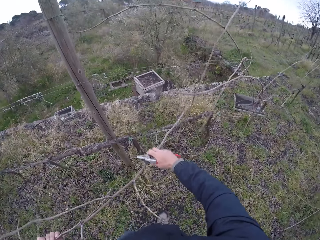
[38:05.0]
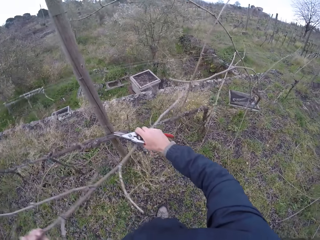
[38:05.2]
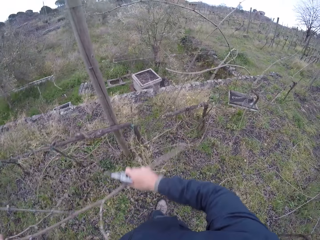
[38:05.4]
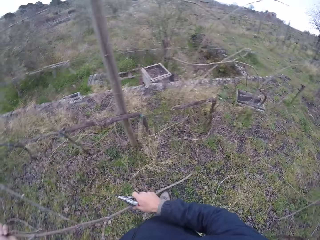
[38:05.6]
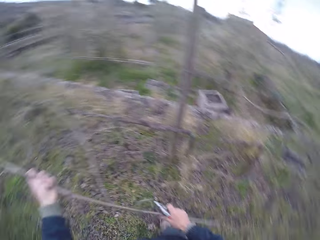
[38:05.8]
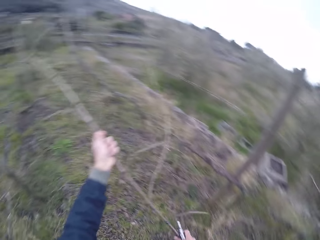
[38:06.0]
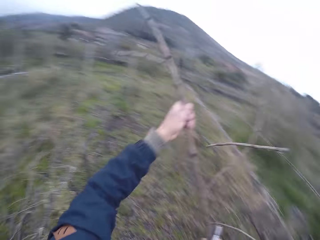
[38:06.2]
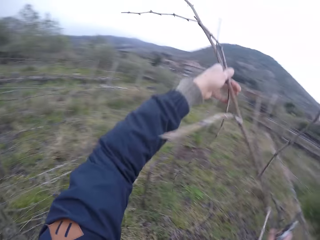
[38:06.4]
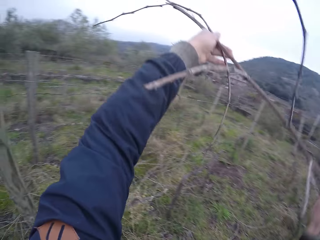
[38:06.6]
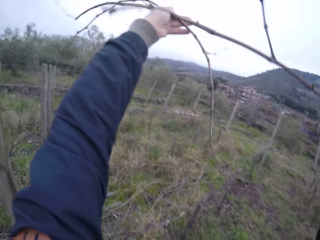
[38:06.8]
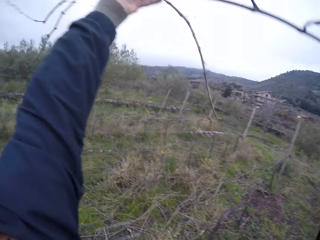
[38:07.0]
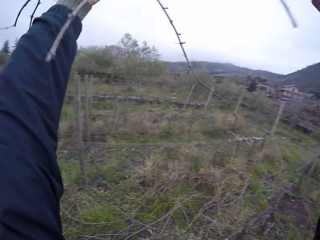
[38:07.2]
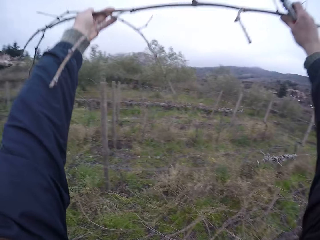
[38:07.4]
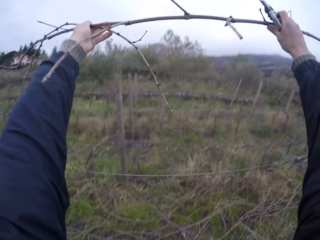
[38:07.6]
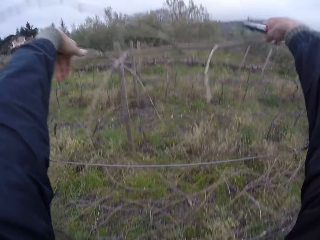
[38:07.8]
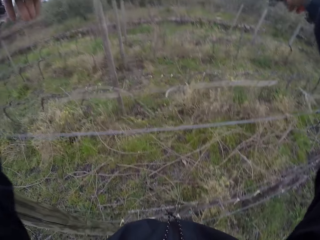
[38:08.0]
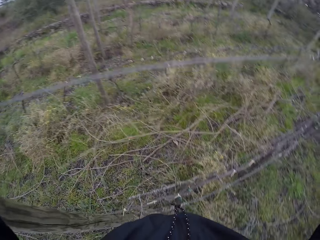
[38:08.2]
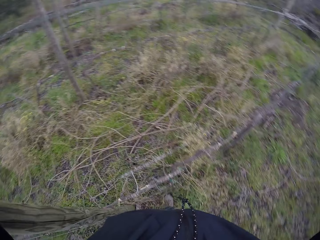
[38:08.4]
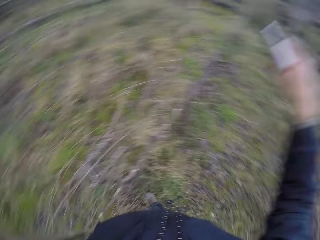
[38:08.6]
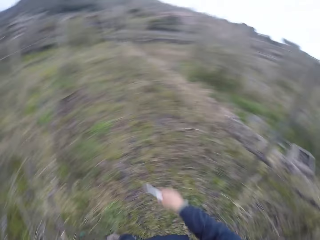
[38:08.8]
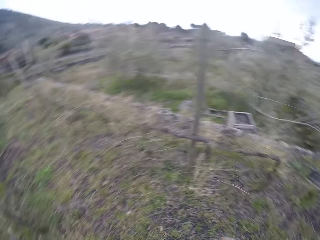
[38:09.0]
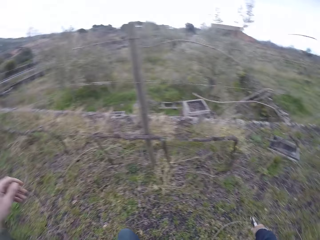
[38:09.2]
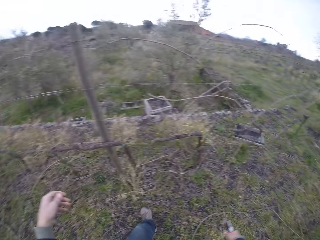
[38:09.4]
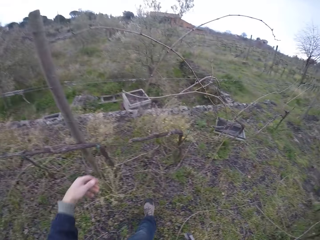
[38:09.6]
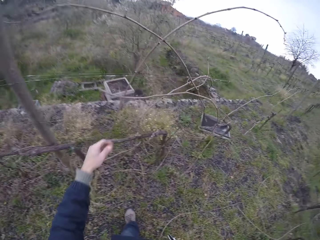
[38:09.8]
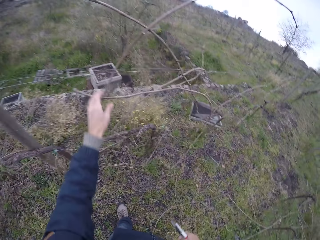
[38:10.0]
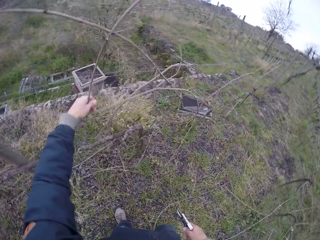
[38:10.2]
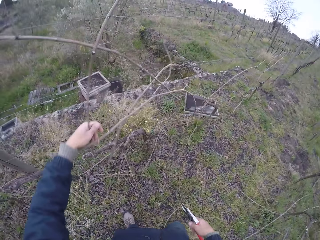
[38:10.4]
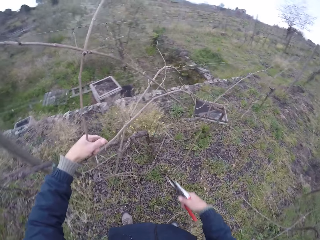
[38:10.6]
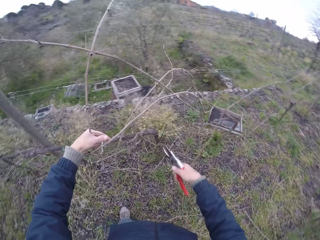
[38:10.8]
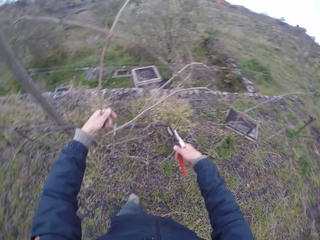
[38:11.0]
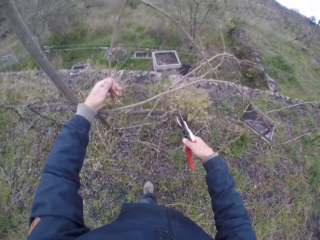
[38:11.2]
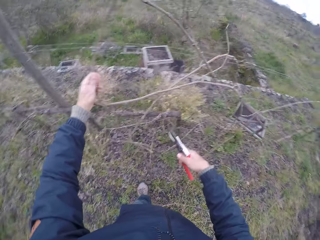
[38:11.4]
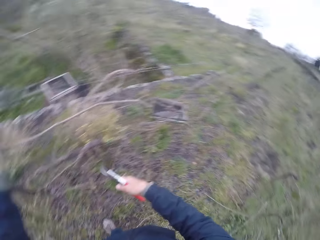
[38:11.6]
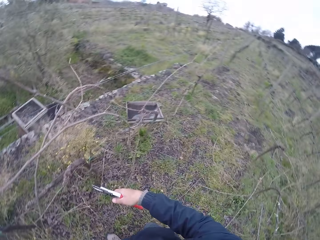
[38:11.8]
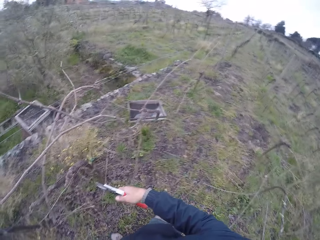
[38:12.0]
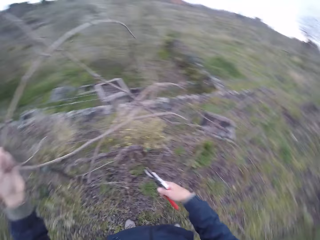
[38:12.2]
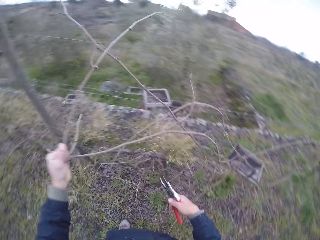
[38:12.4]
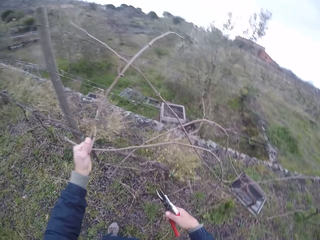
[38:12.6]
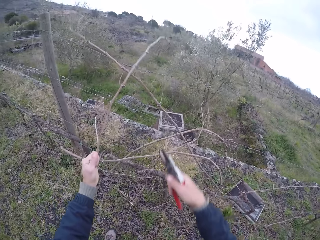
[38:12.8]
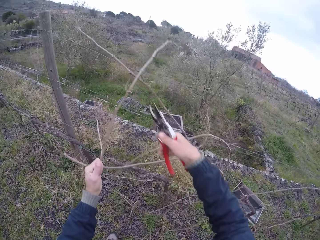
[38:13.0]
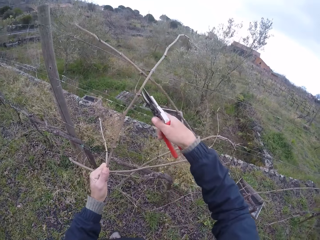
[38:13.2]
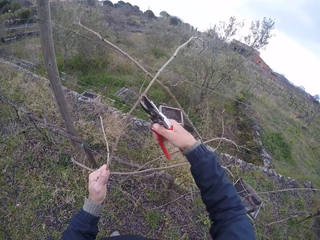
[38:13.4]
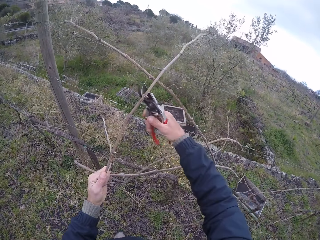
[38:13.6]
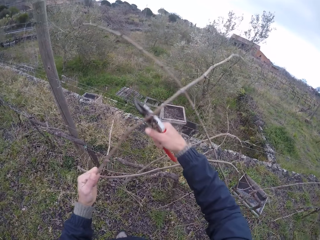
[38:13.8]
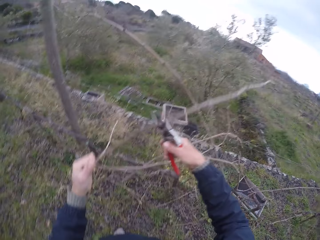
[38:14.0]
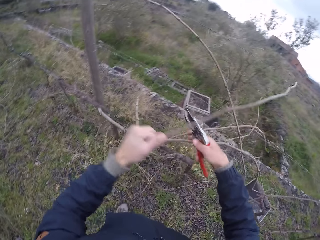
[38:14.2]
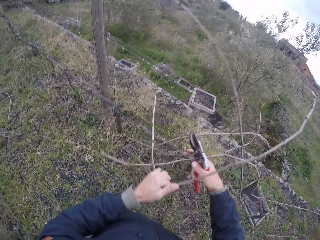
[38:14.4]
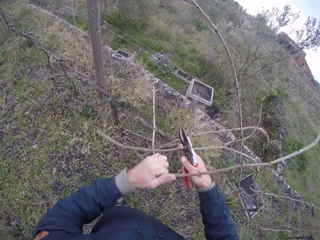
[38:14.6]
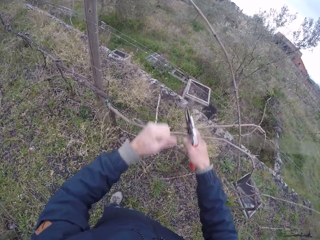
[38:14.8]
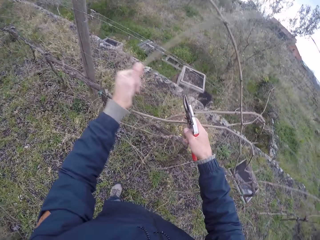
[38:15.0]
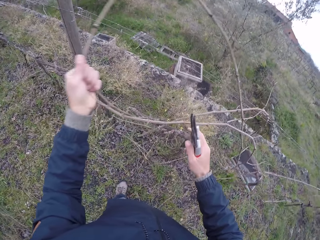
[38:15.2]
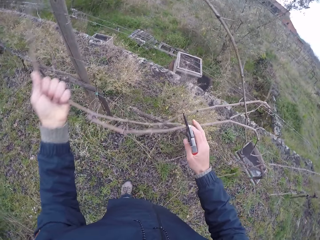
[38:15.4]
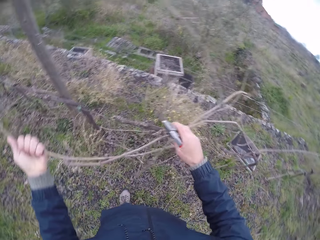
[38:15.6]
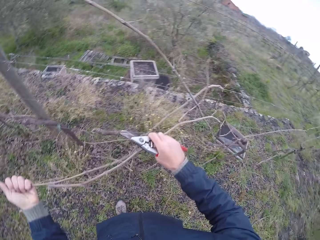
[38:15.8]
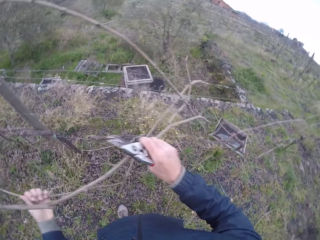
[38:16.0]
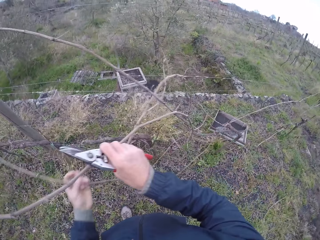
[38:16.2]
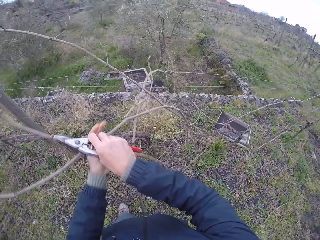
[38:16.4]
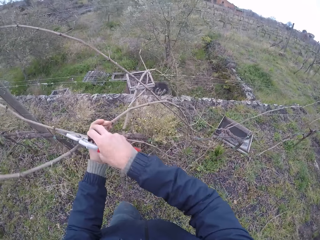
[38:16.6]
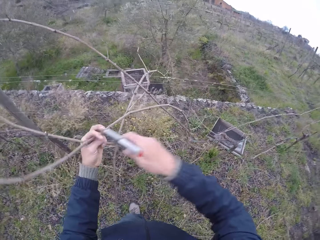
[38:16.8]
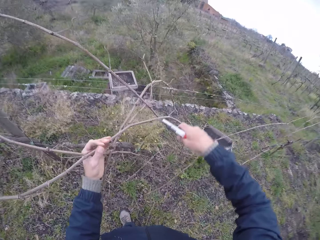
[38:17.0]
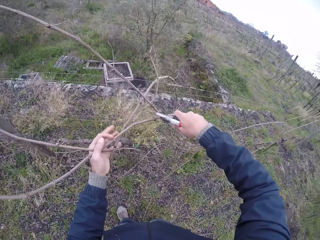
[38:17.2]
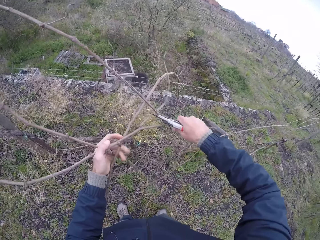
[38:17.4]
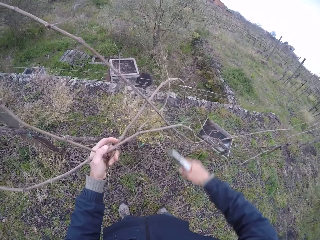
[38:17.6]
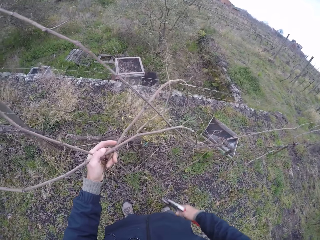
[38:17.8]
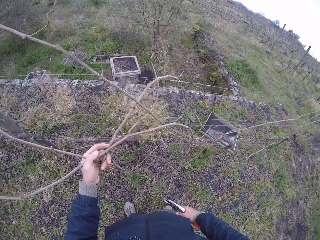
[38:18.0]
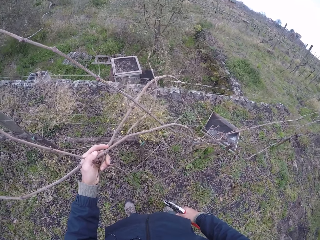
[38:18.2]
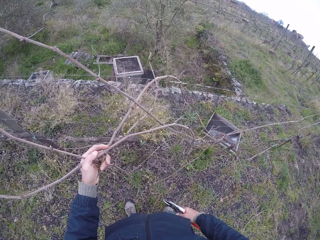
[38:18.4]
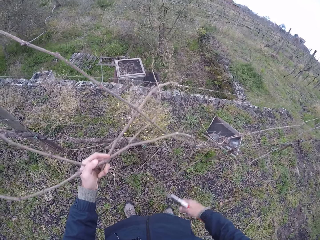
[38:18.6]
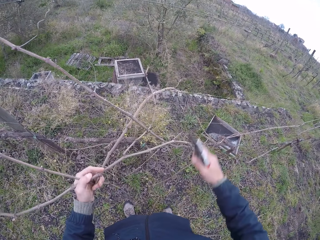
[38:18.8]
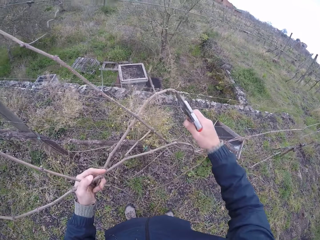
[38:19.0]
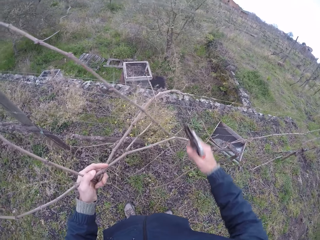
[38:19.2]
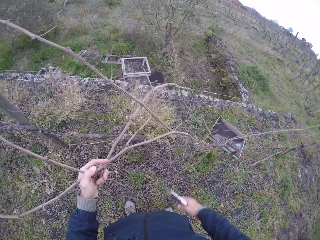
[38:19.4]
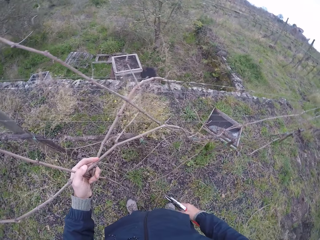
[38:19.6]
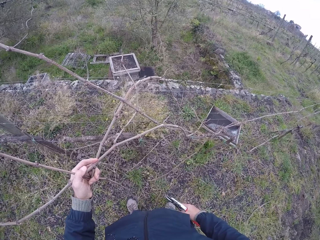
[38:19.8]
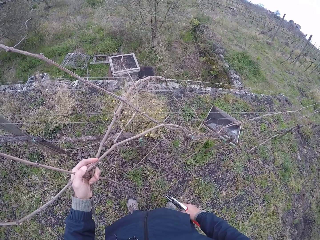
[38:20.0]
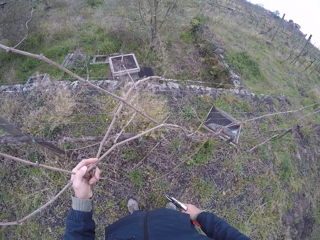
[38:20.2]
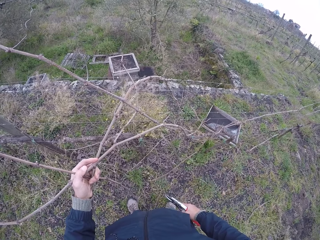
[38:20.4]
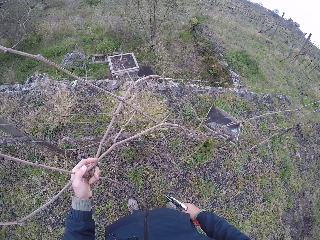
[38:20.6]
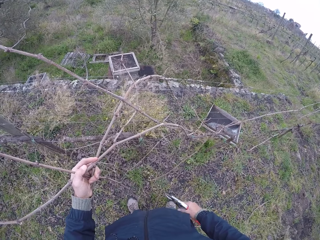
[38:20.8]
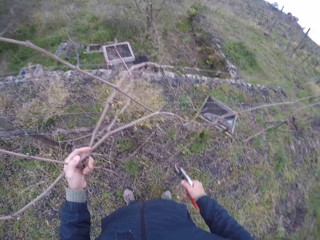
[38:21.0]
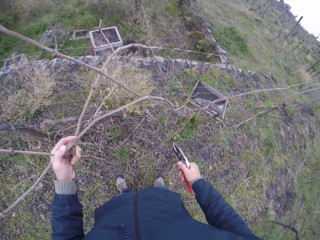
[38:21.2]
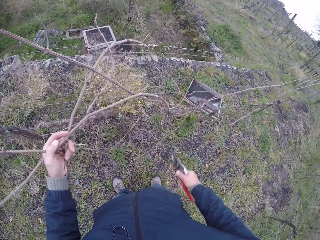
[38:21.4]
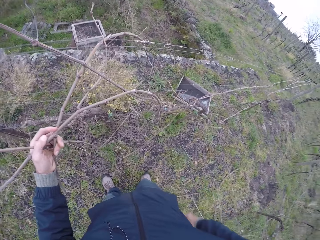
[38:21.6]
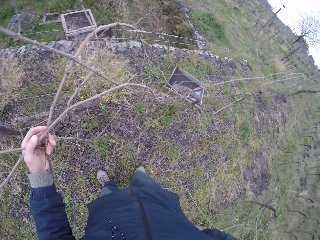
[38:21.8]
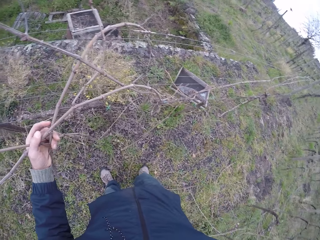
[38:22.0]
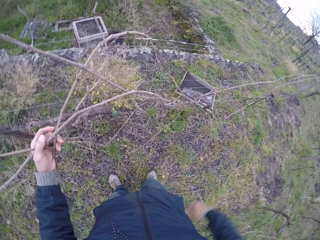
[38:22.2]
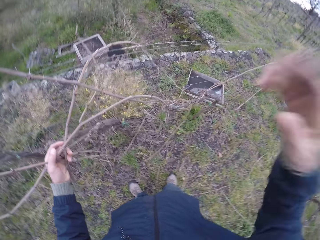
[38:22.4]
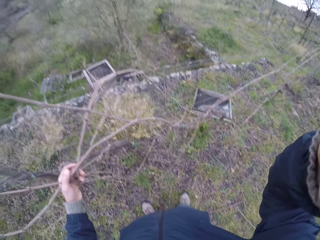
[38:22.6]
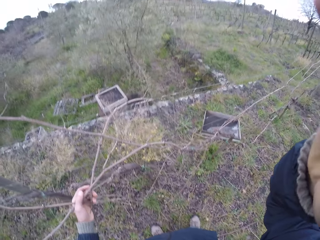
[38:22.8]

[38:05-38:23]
The camera wearer drags a dry stem from the barbed wire fence with his right hand. He holds the dry stems with both hands. He throws the dry stems over the barbed wire fence with both hands. He walks. He drags some dry stems from the barbed wire fence with his left hand. He picks the branches. He cuts a dry stem in his left hand with the pruner or scissors in his right hand. He holds the dry stems with both hands. He moves the pruner in his right hand towards the dry stems in his left hand. He raises his right hand towards his face.
